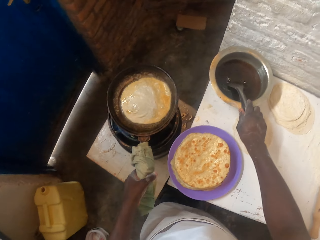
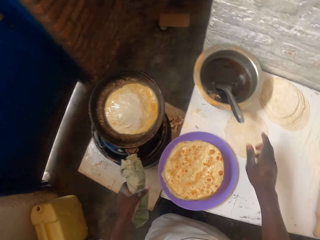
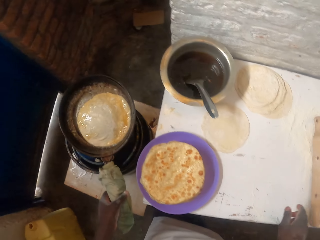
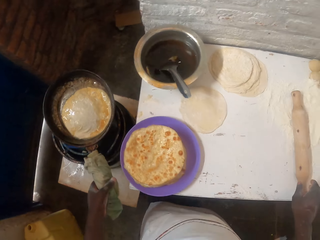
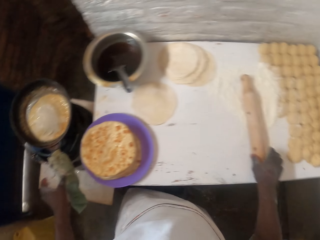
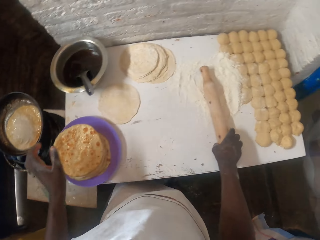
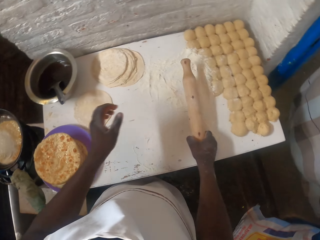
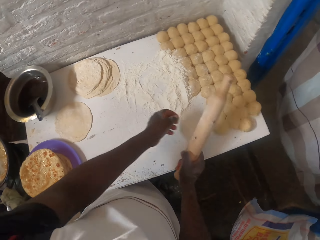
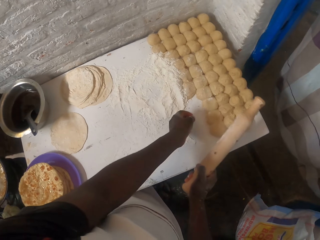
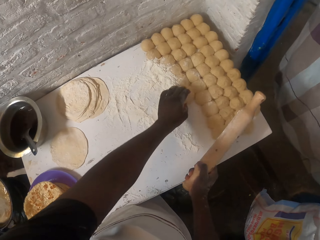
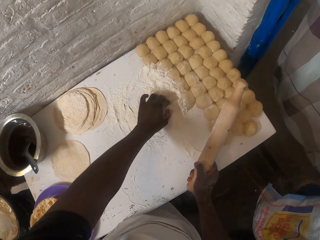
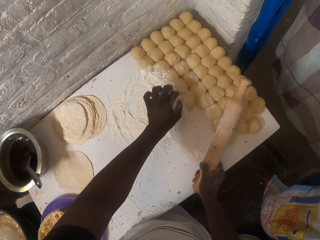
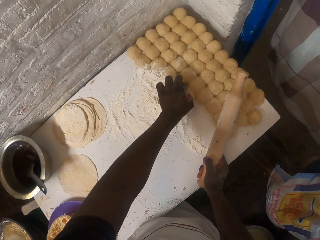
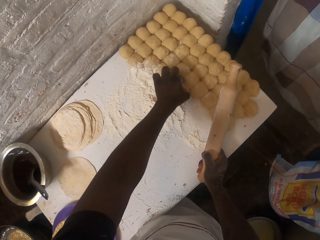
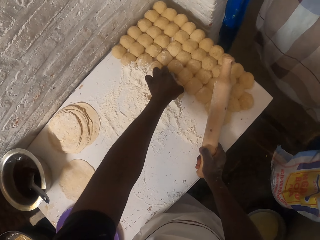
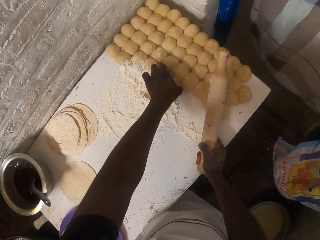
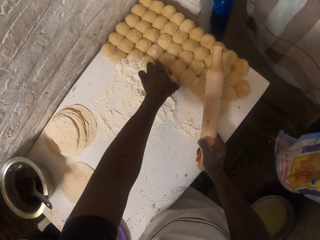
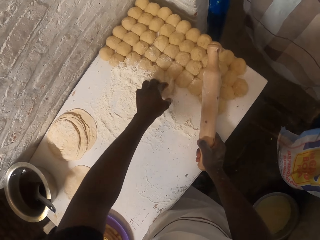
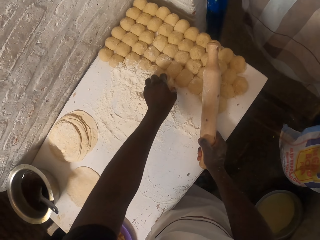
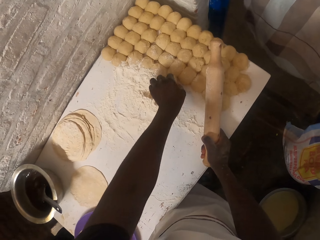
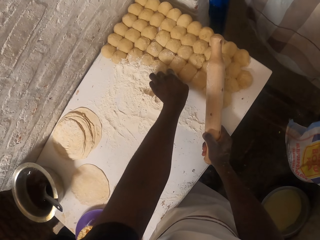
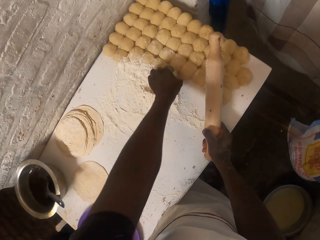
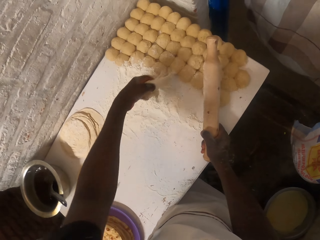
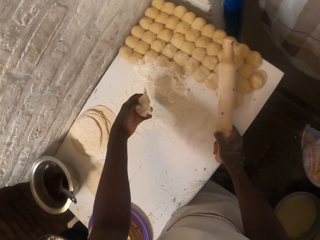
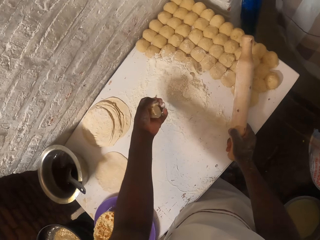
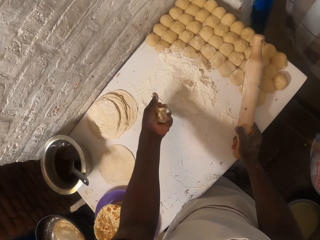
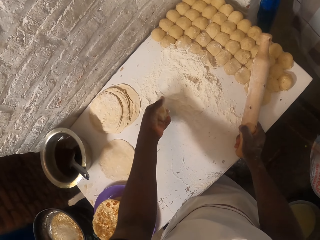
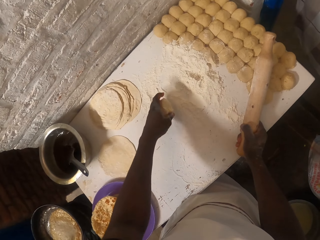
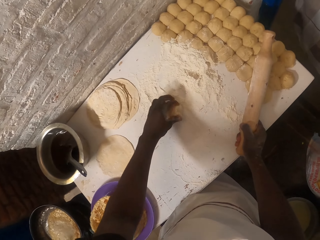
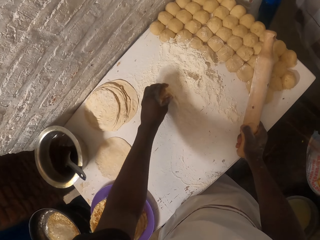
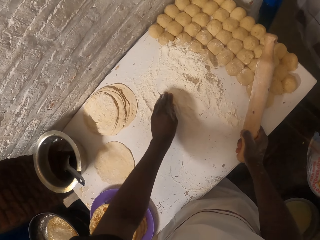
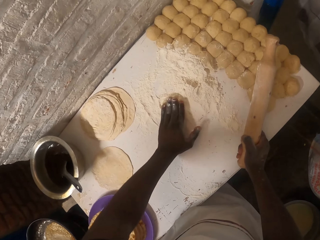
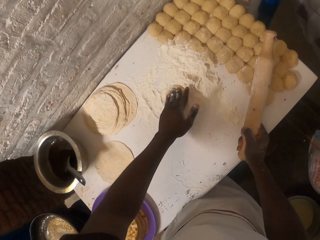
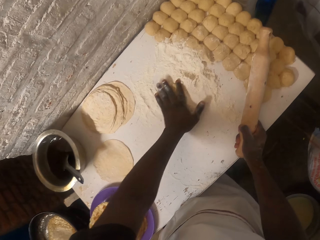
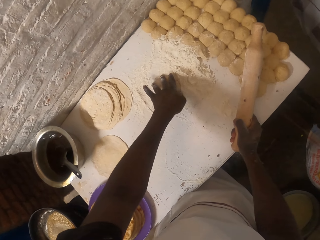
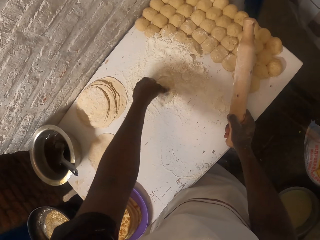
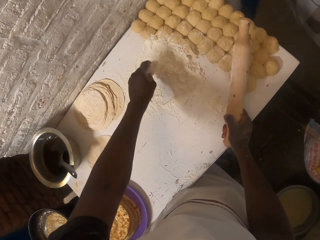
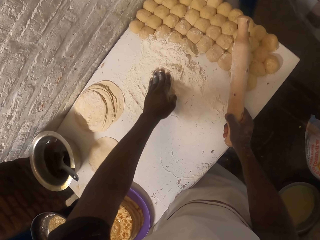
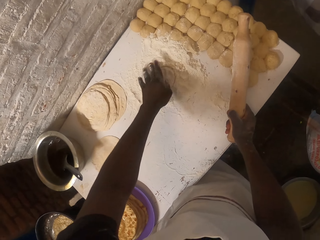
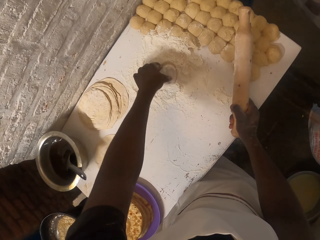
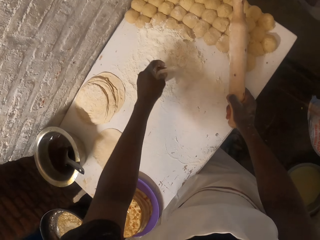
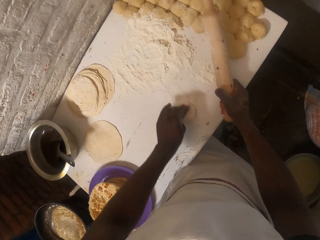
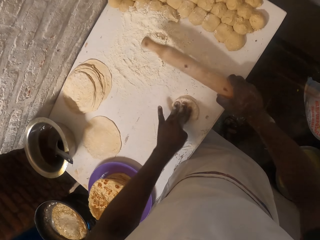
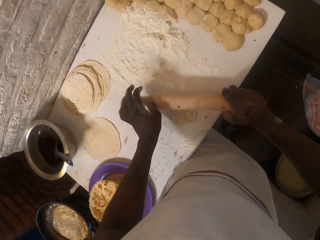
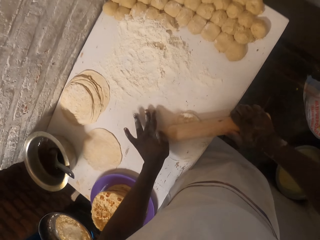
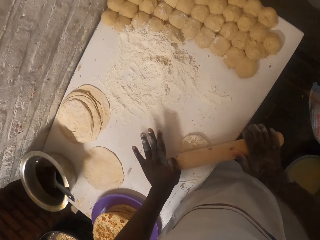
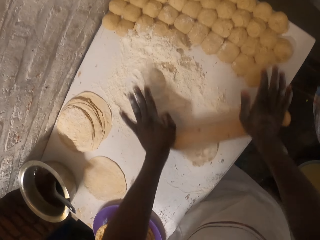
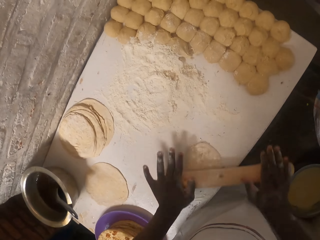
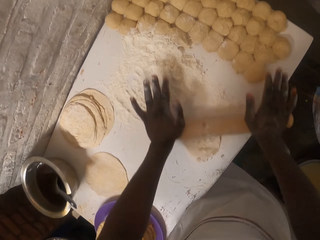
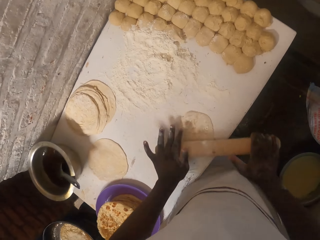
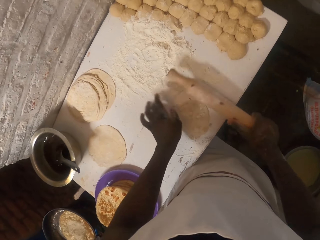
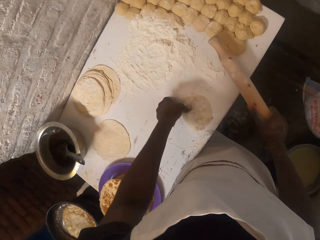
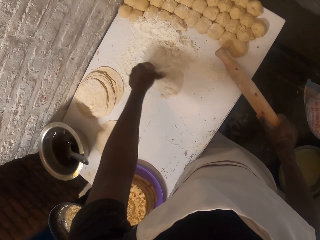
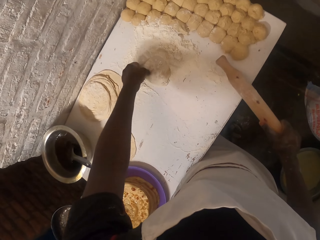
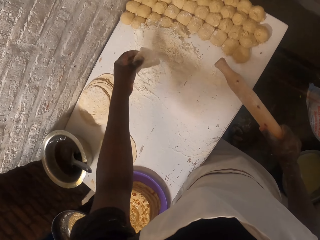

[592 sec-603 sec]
The camera wearer puts the spoon in the cooking pot with oil. They pick up a rolling pin. They pick up a dough on the table. They put the dough to the flour on the table. They apply flour on the dough. They roll the dough with the rolling pin.

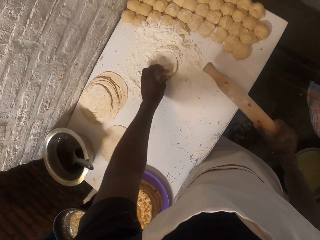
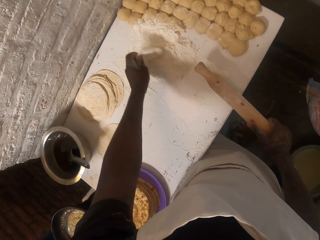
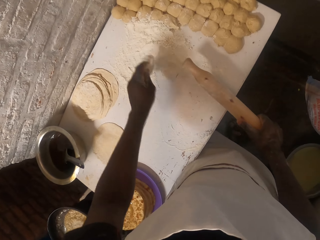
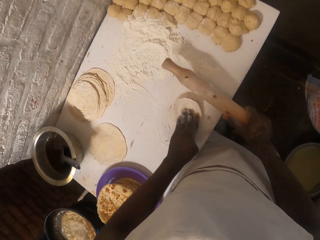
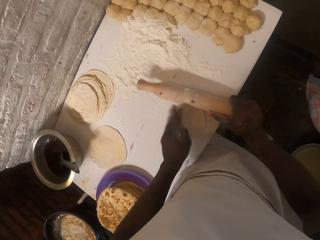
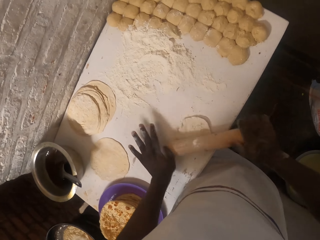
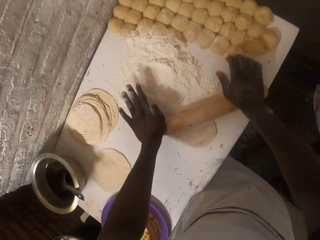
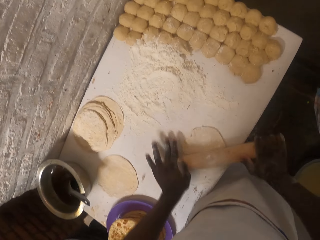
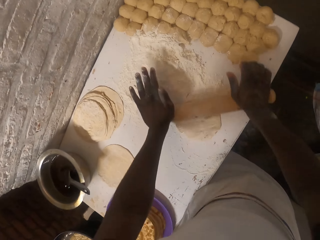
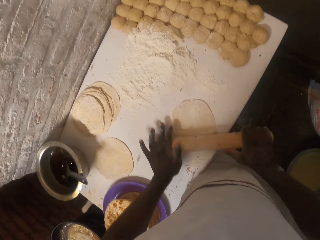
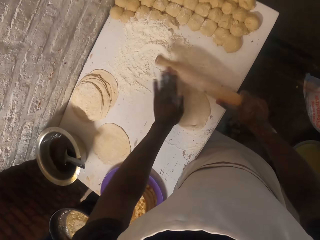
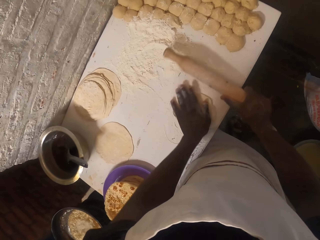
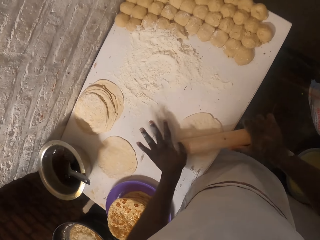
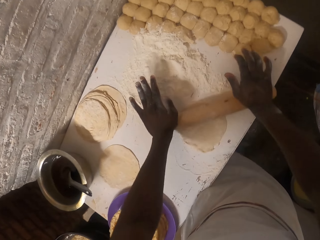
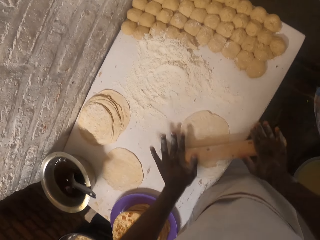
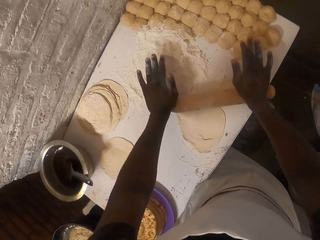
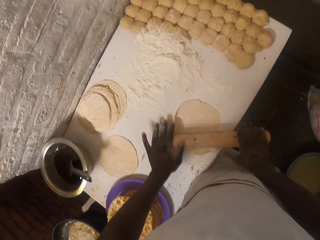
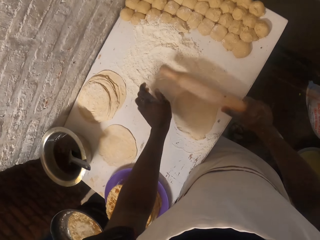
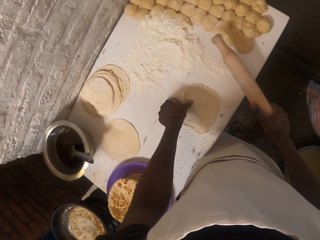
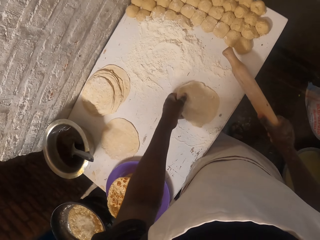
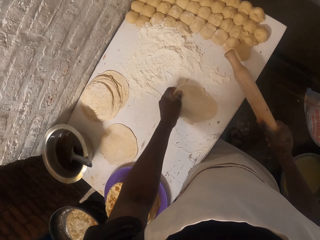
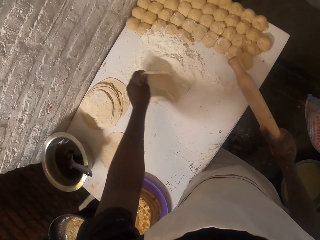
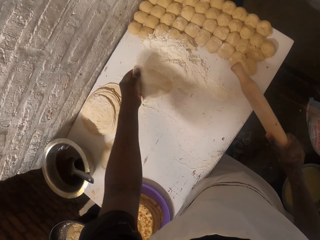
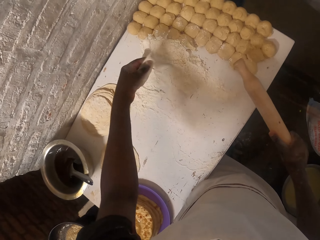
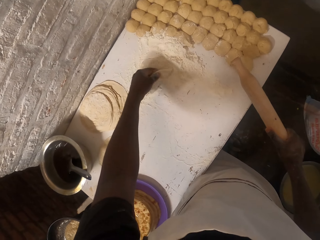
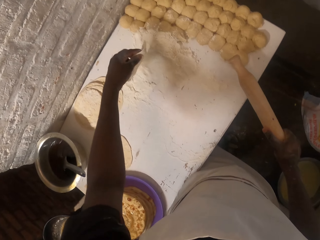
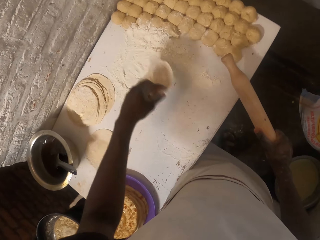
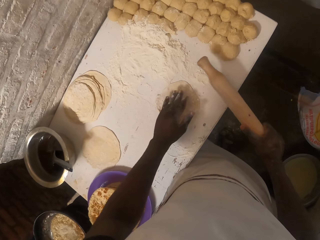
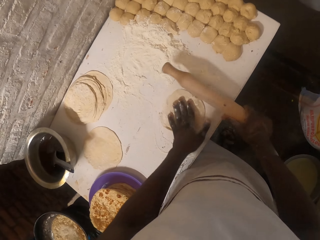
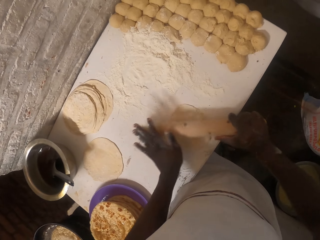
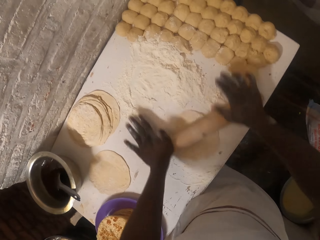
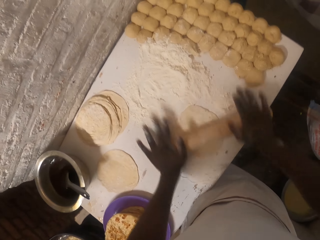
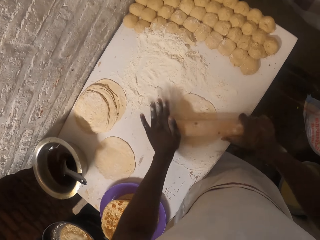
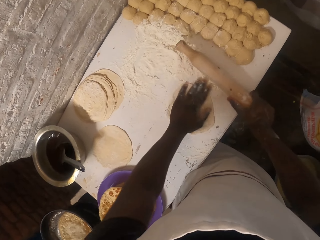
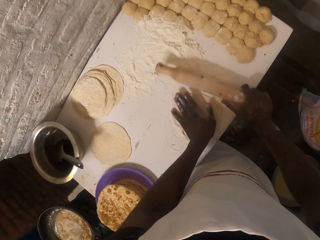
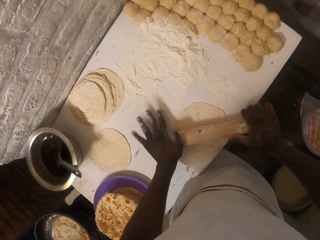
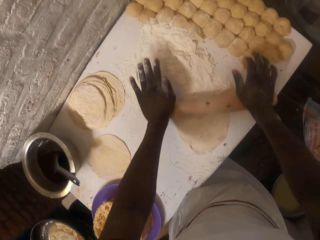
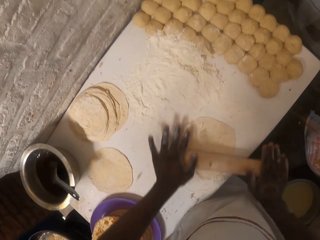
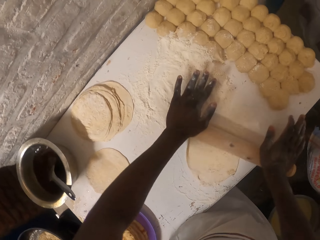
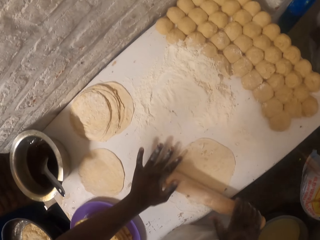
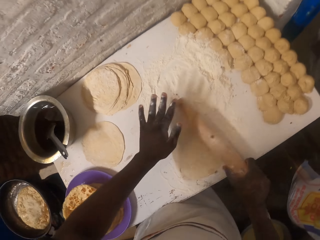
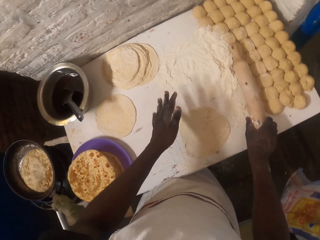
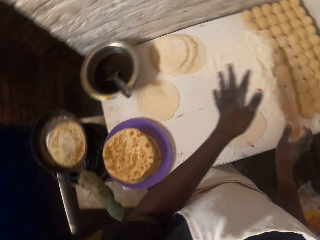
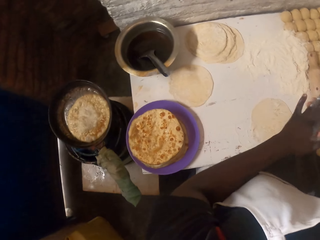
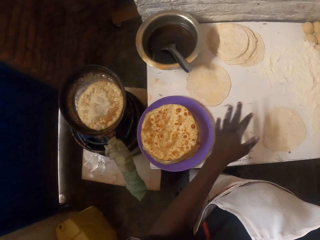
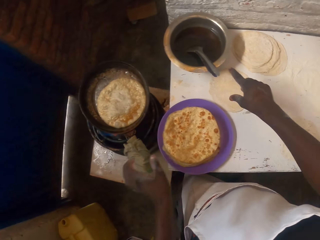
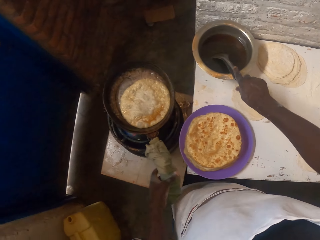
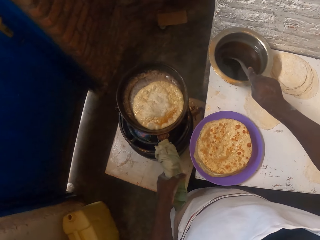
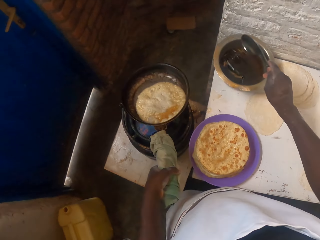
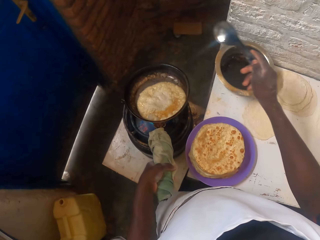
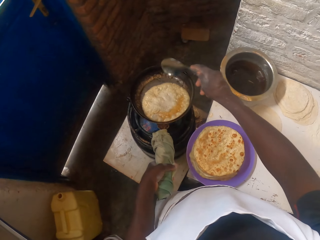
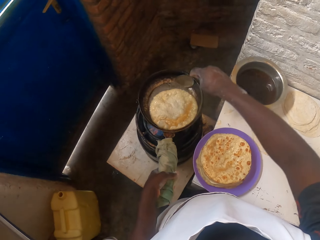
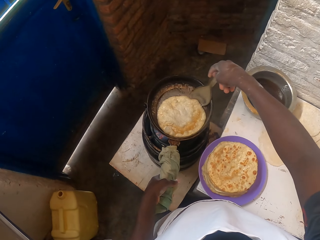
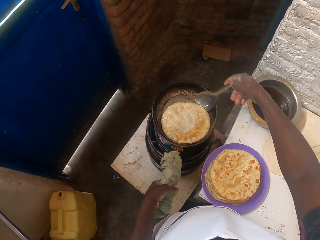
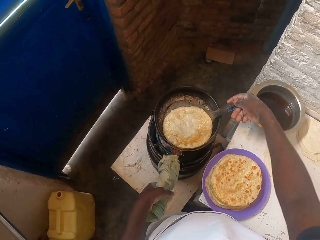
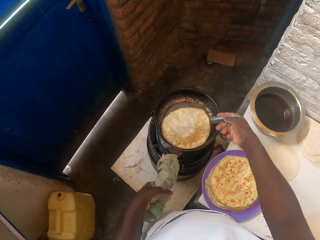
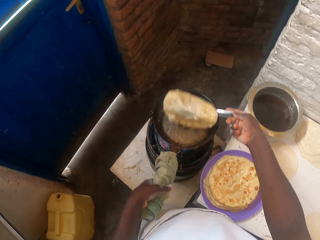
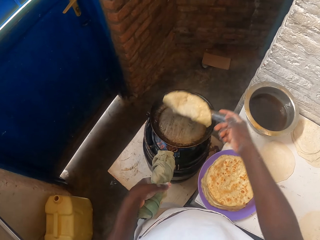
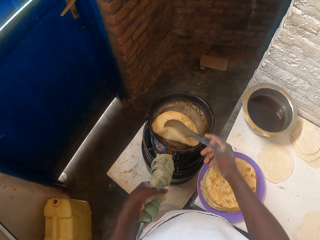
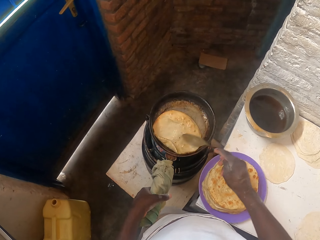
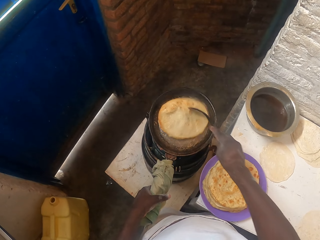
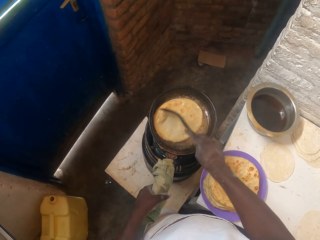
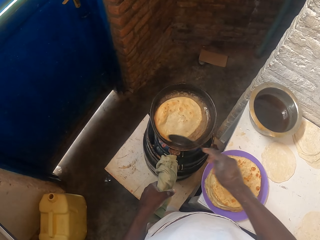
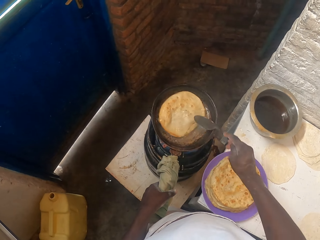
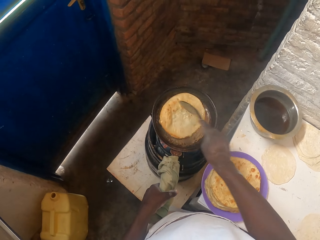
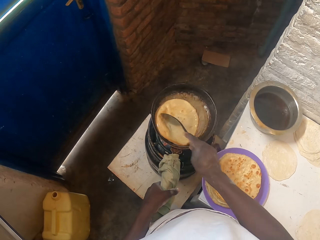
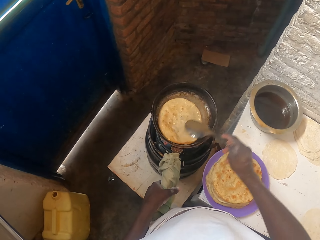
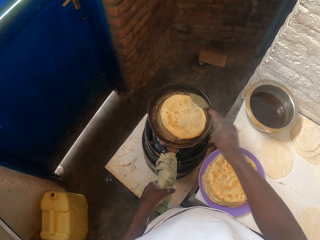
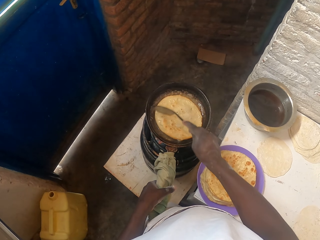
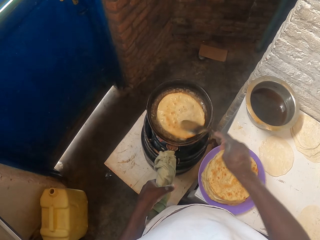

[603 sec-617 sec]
The camera wearer puts the dough to the flour on the table. They roll the dough with a rolling pin. They put the dough to the flour on the table. They roll the dough with the rolling pin. They take the spoon in the cooking pot. They turn the flat bread with the spoon. They rotate the flat bread on the pan with the spoon.
